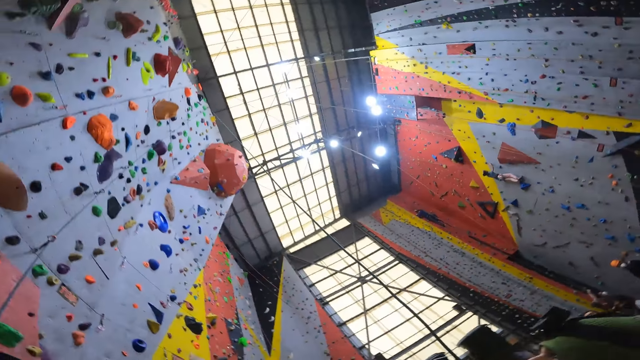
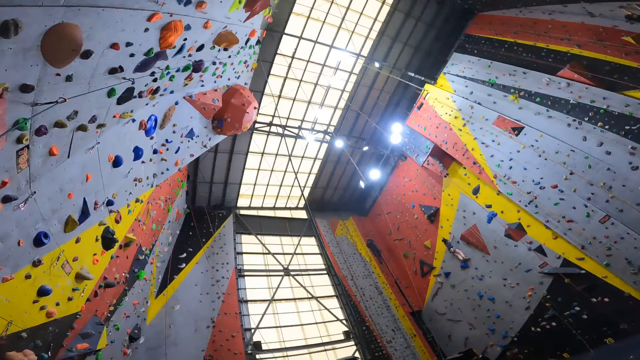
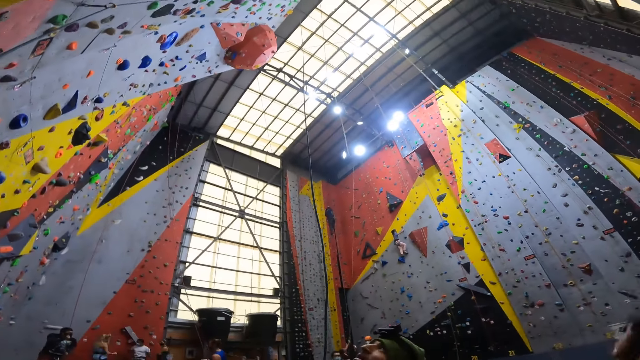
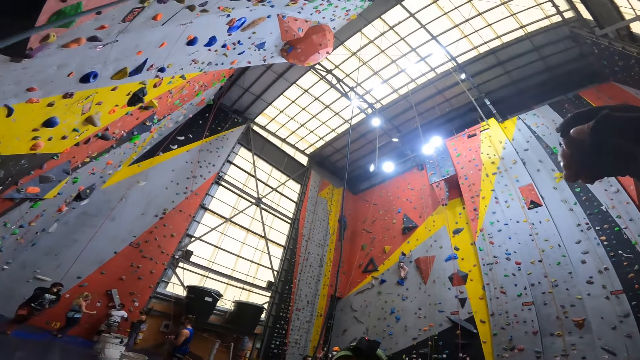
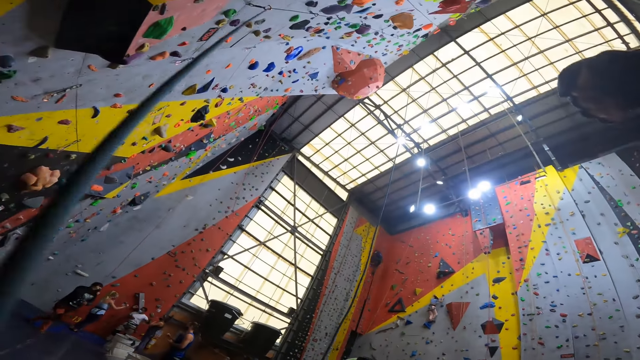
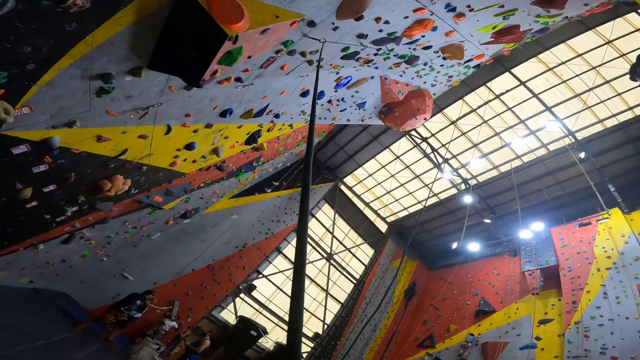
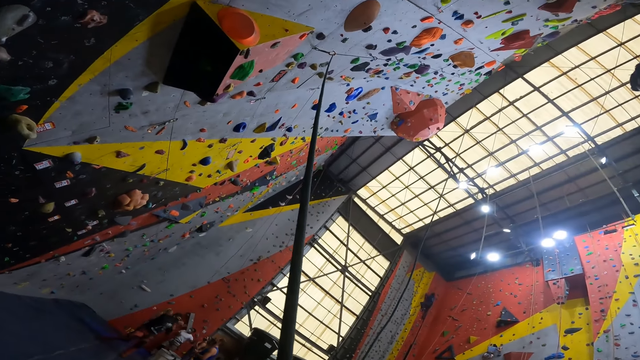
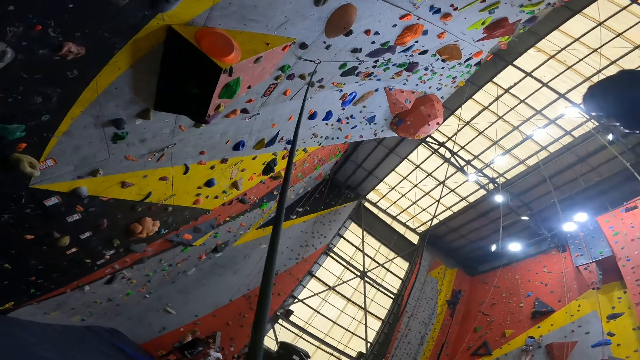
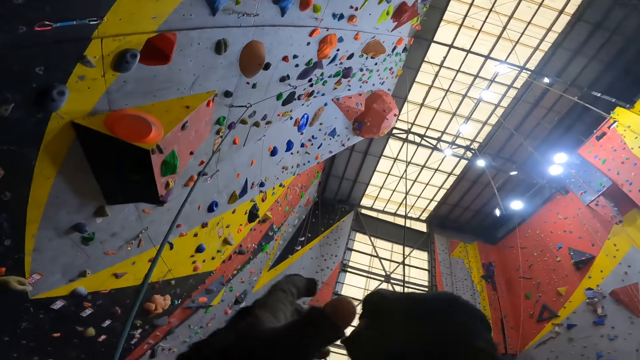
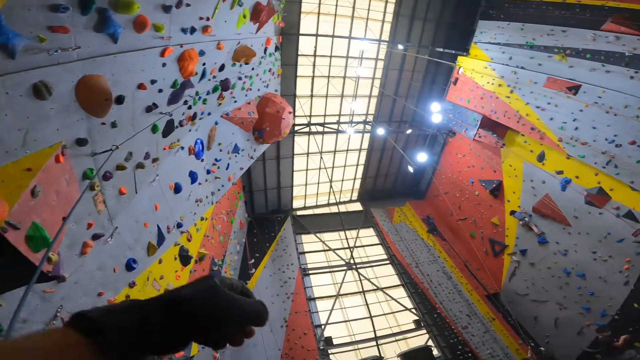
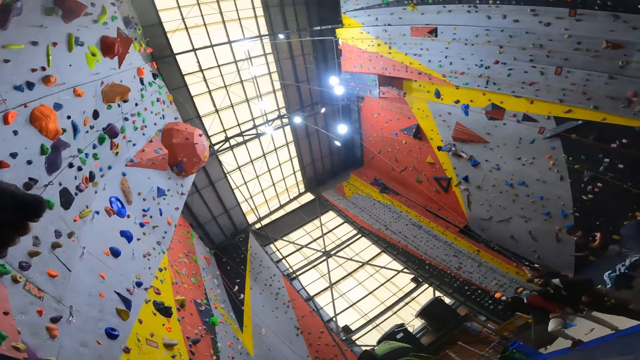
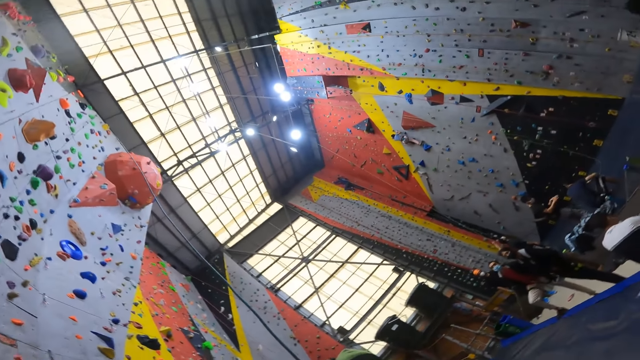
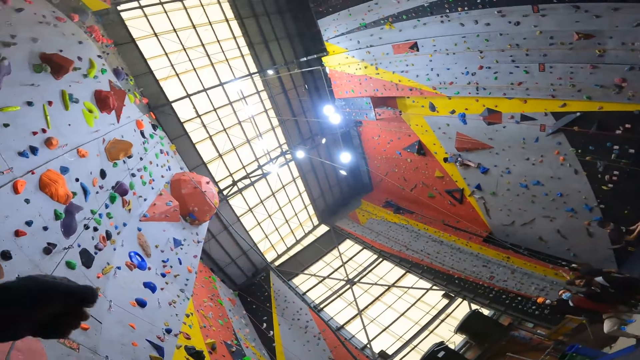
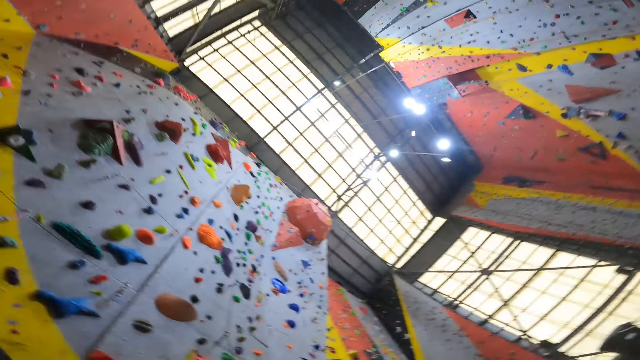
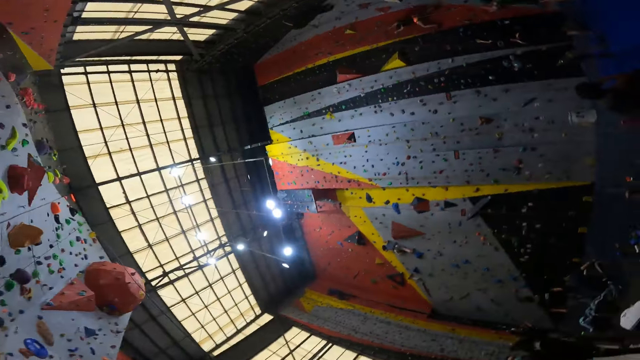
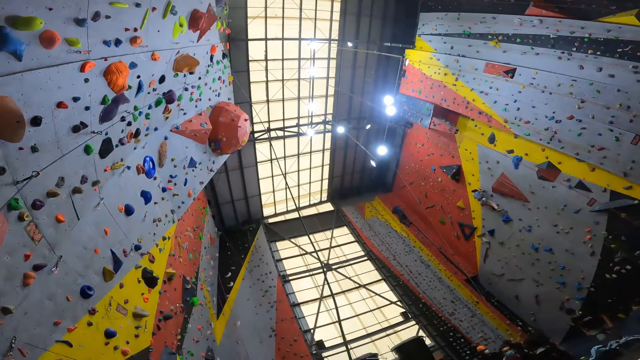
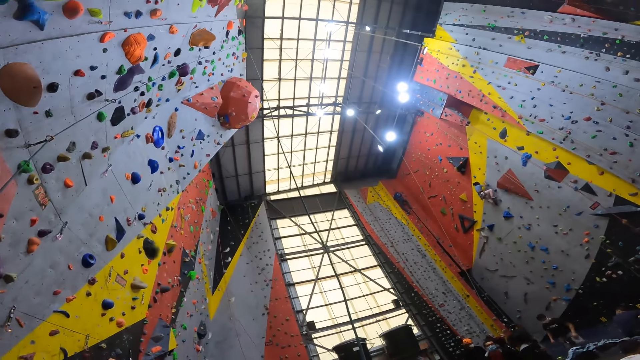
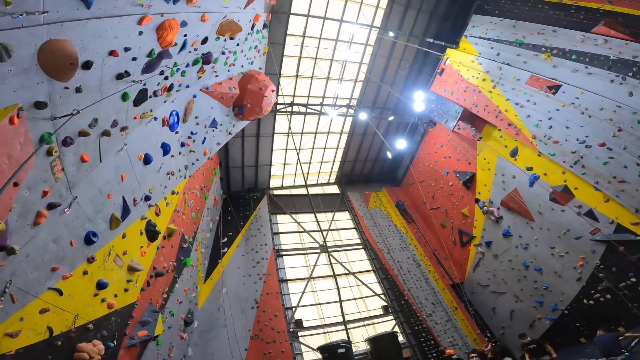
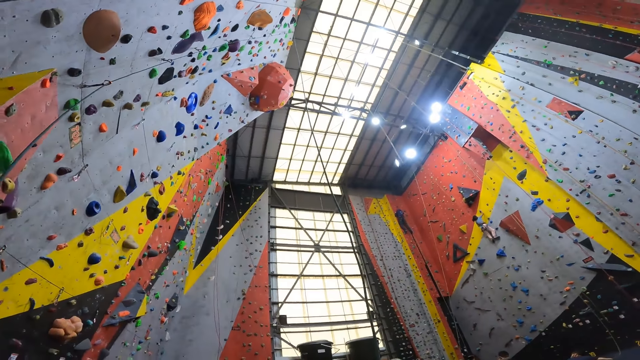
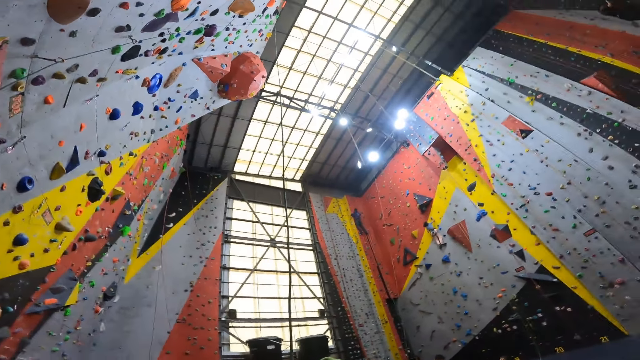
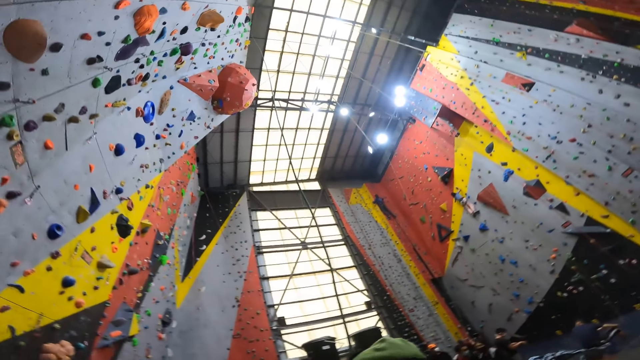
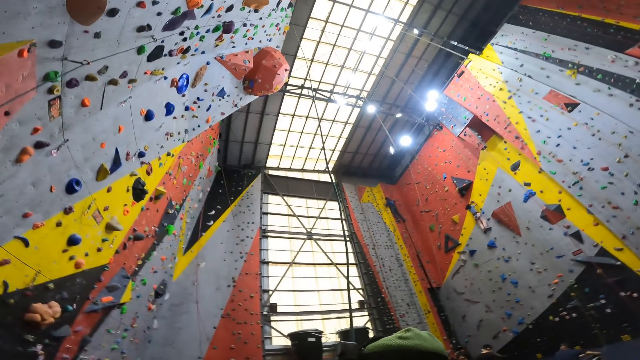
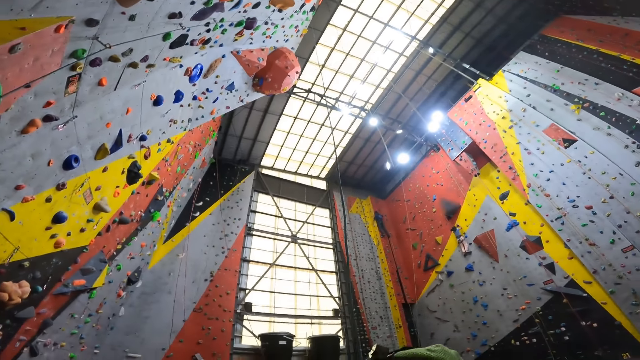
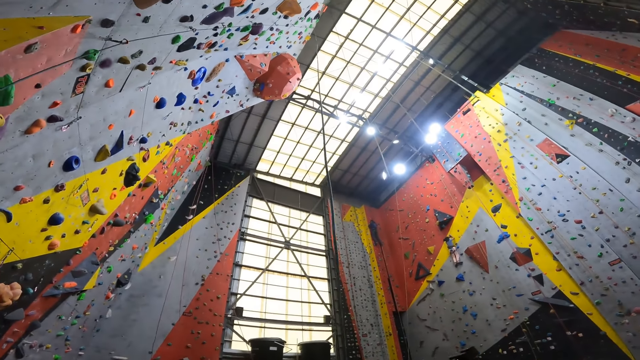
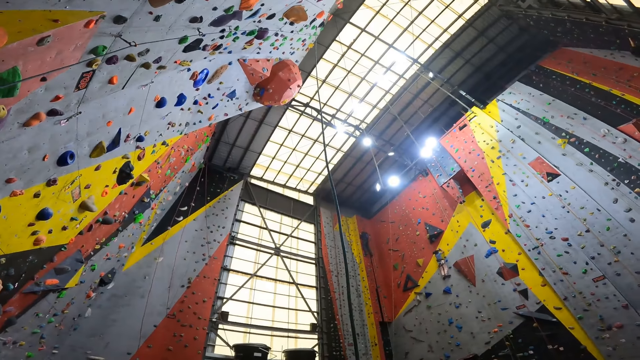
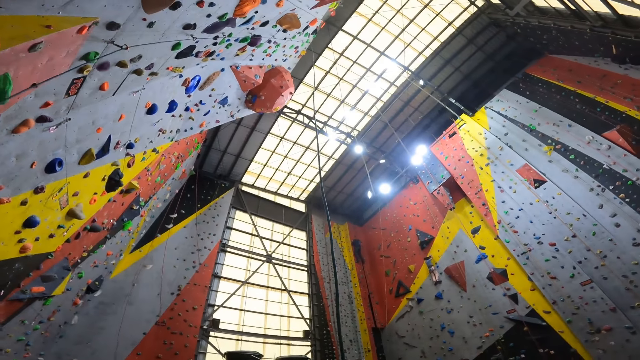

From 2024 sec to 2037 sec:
The camera wearer moves his hands. He raises a hand. He puts the hands together. He looks up the walls.

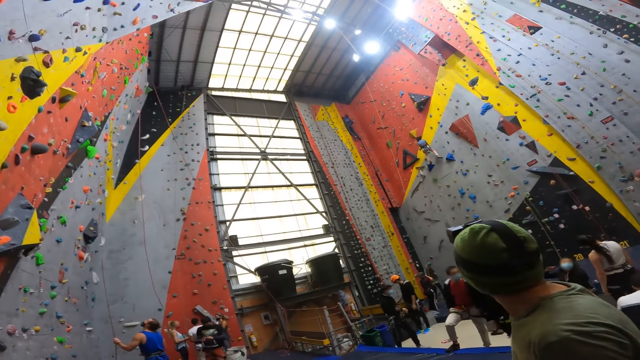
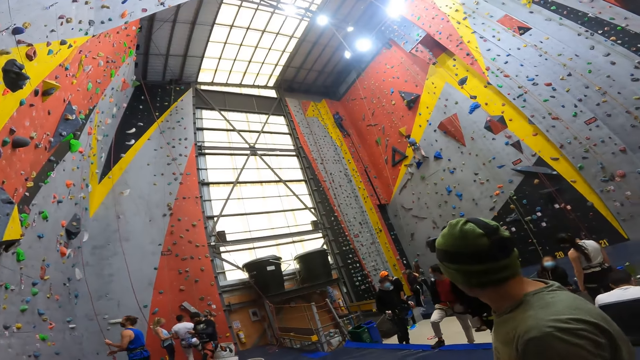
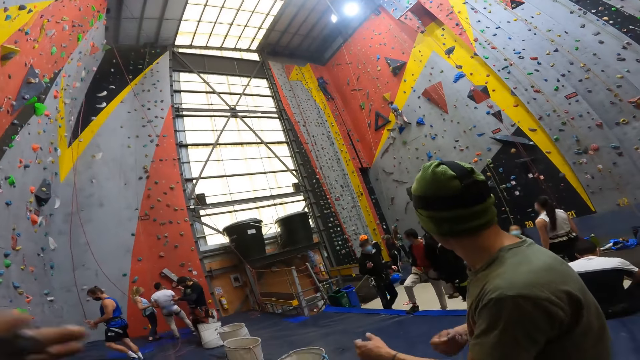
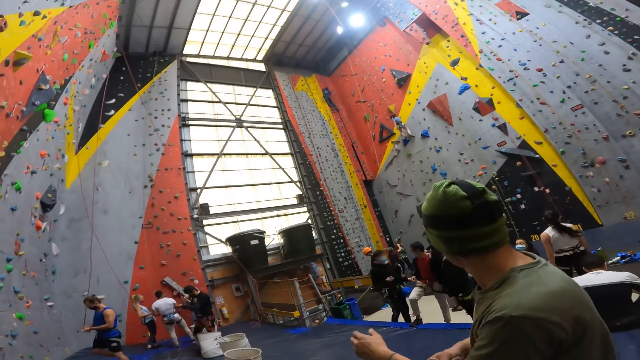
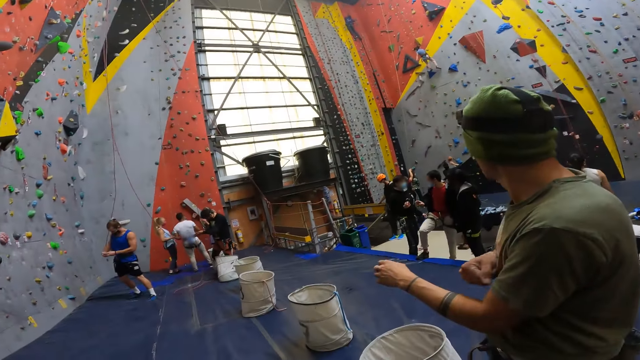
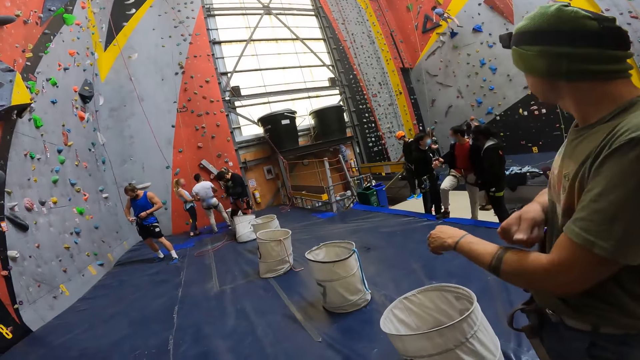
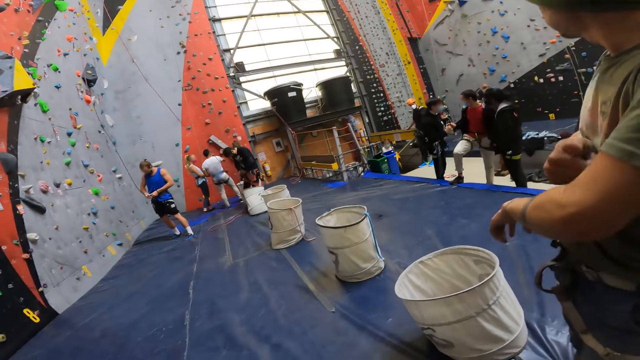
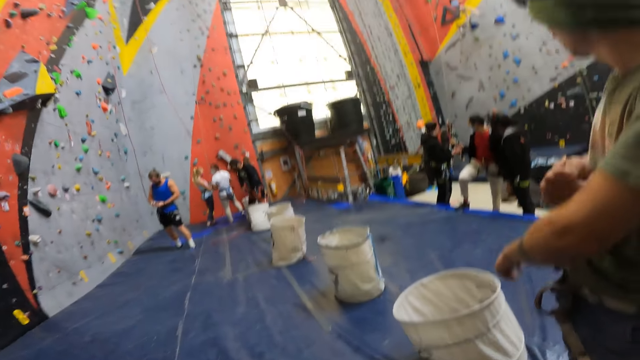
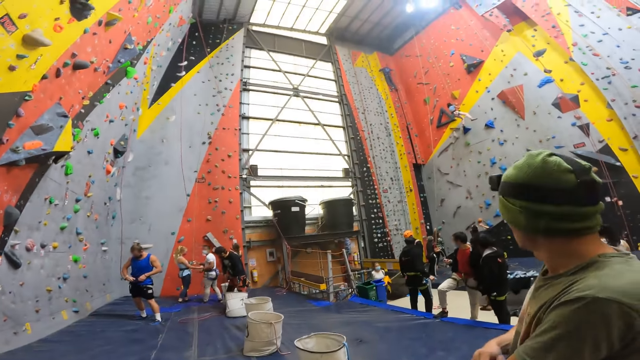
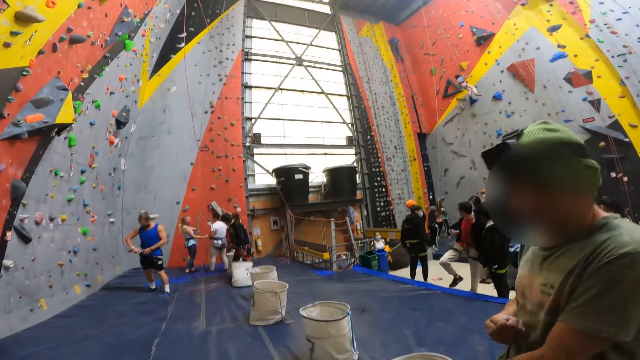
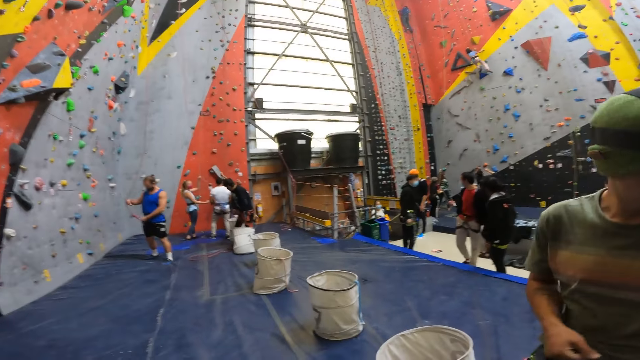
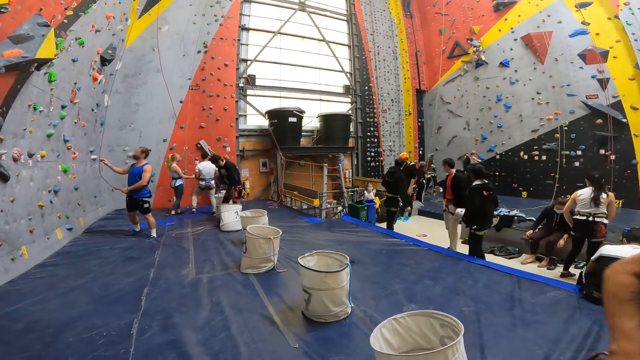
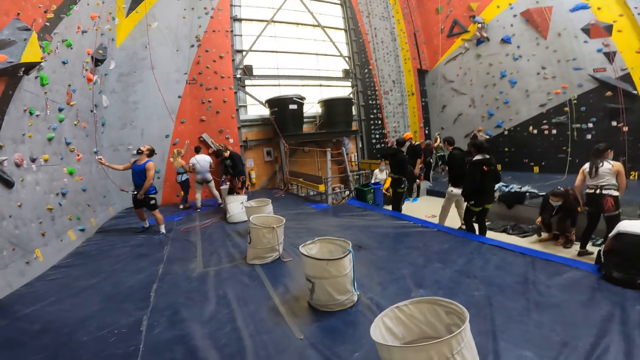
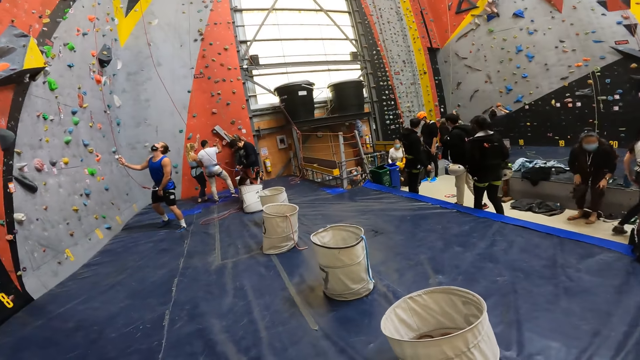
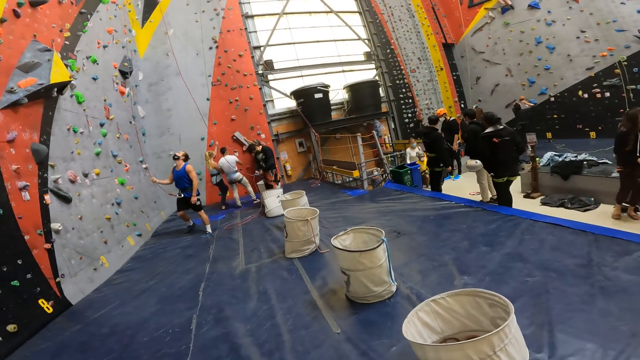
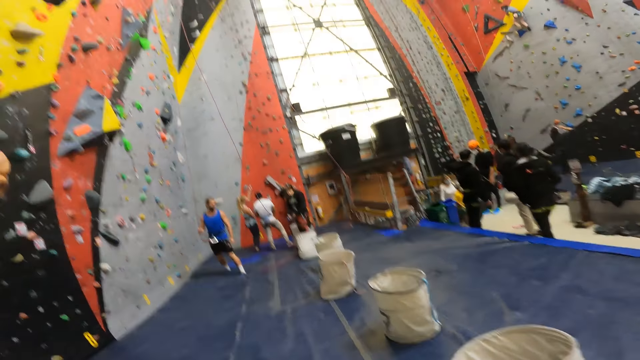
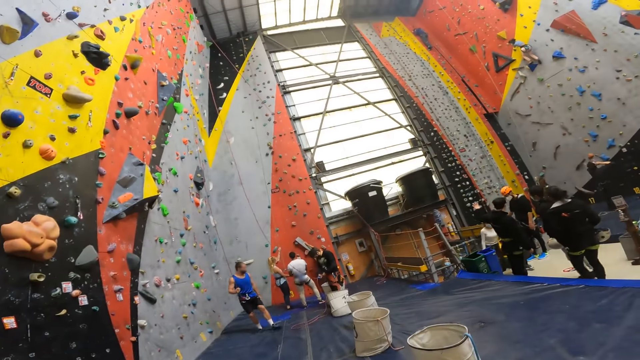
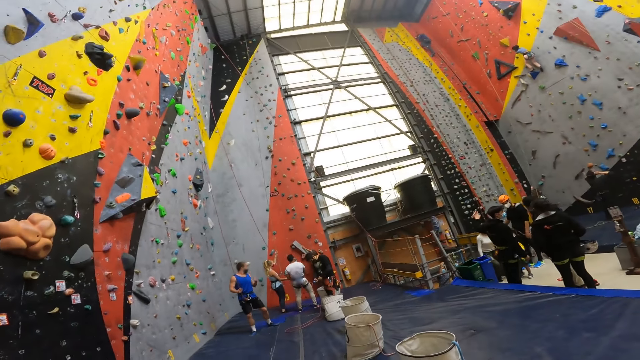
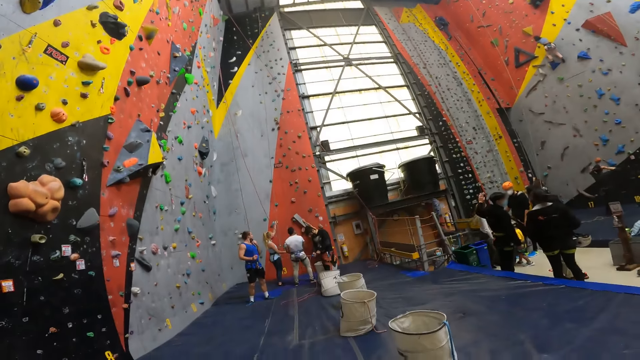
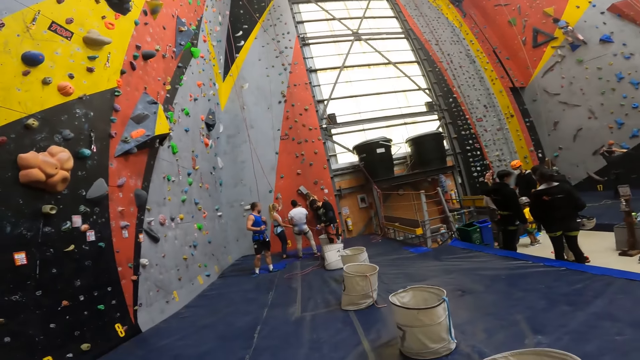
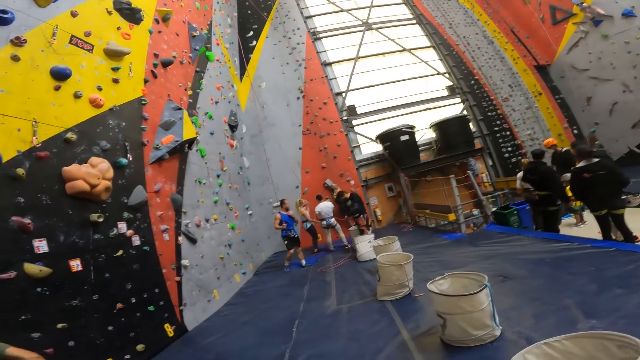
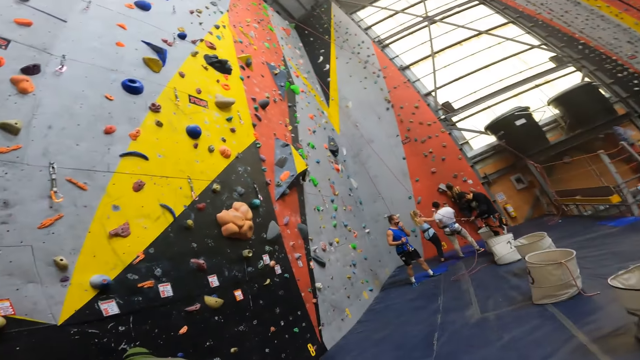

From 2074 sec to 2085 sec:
A man punches his left arm.
